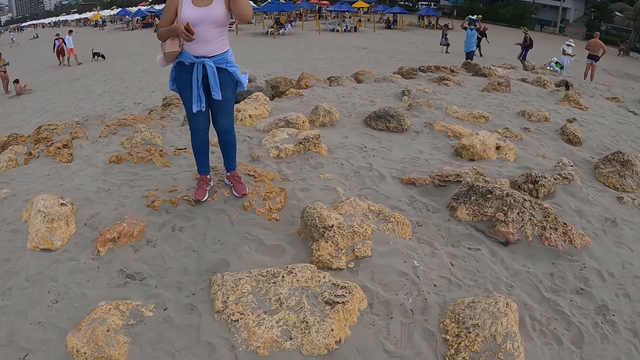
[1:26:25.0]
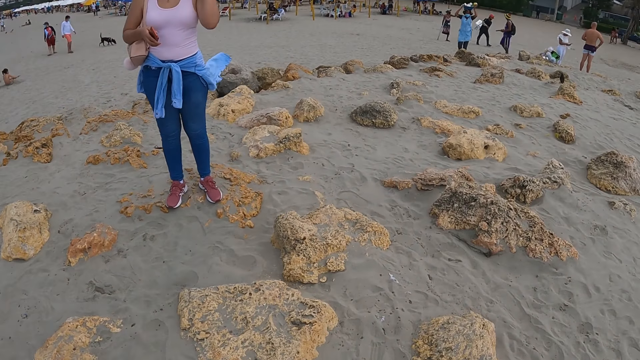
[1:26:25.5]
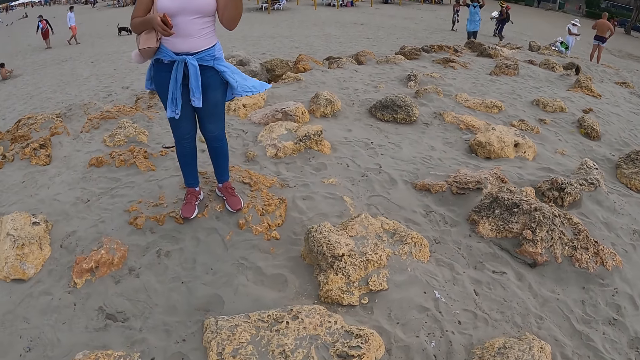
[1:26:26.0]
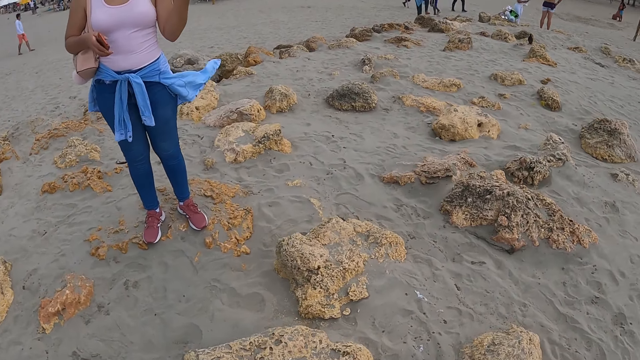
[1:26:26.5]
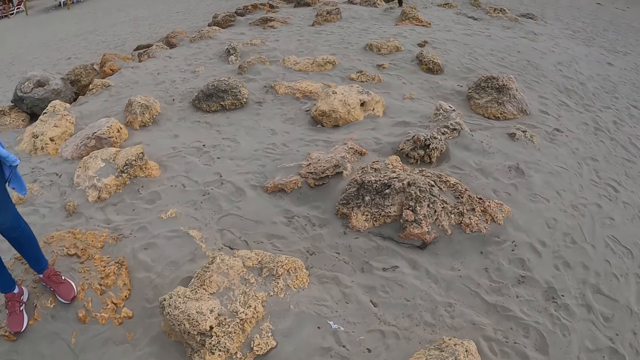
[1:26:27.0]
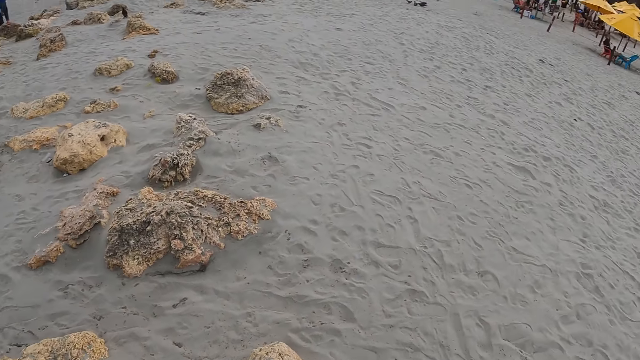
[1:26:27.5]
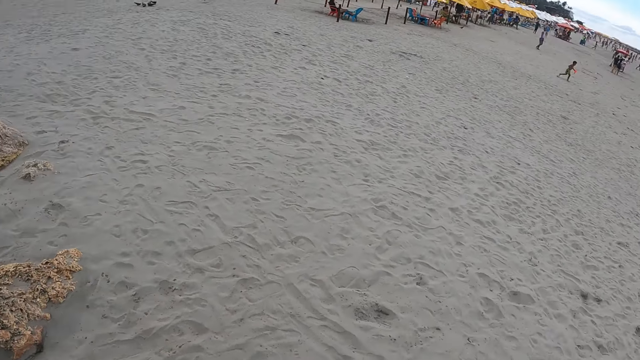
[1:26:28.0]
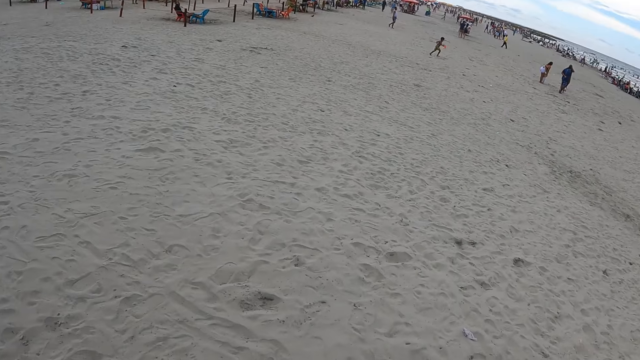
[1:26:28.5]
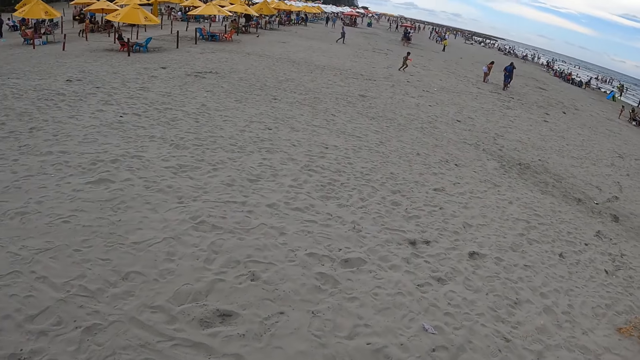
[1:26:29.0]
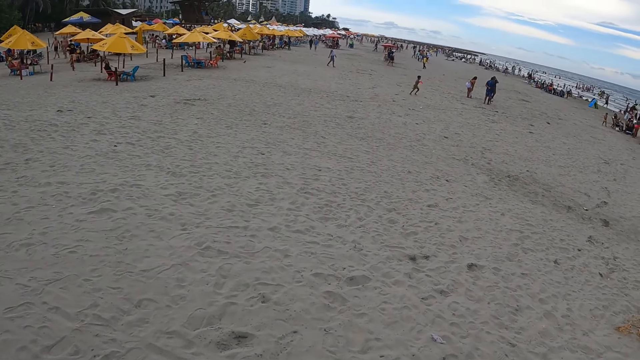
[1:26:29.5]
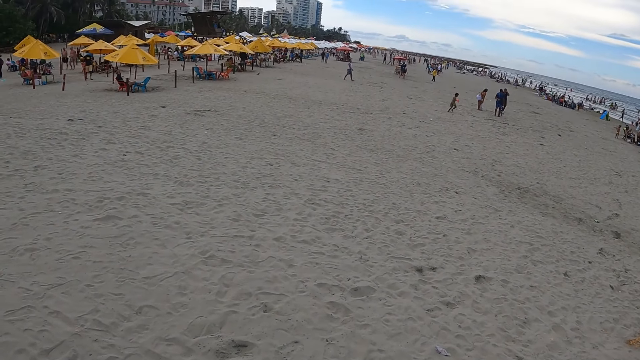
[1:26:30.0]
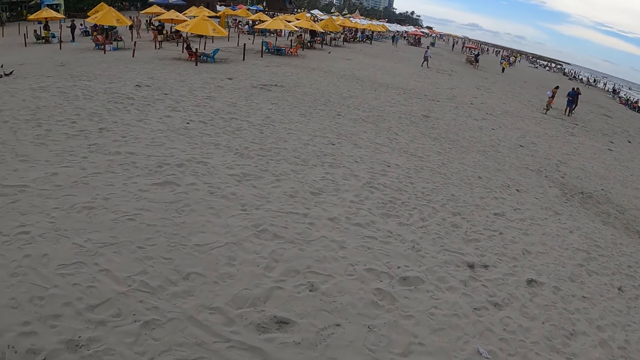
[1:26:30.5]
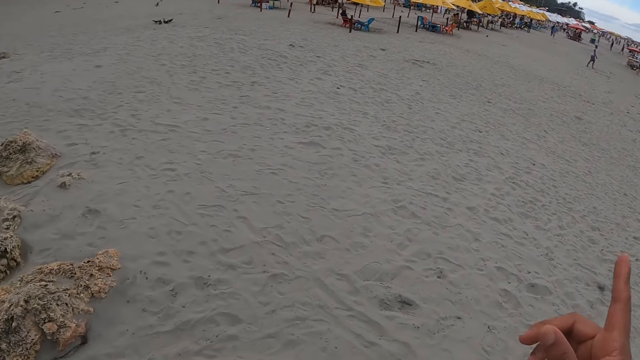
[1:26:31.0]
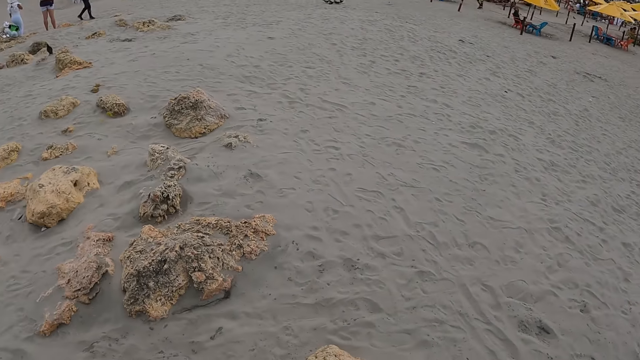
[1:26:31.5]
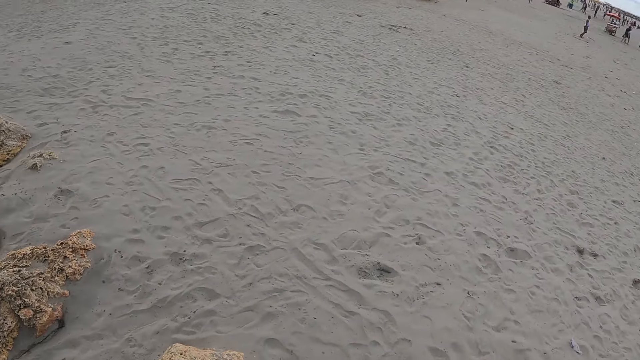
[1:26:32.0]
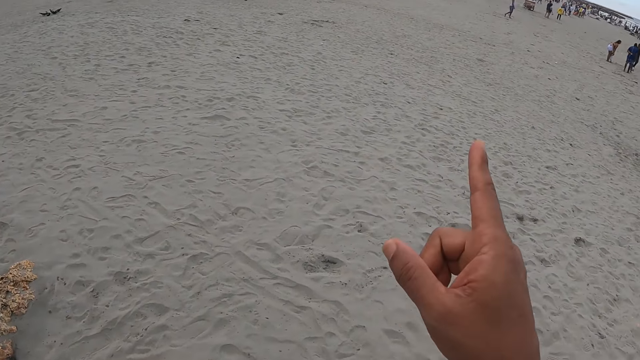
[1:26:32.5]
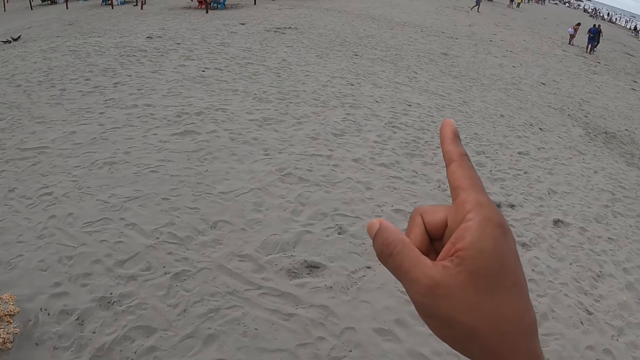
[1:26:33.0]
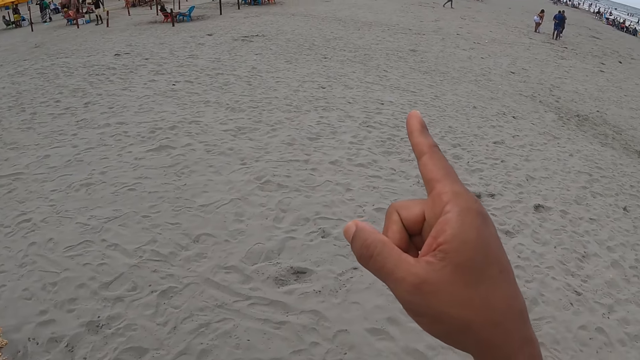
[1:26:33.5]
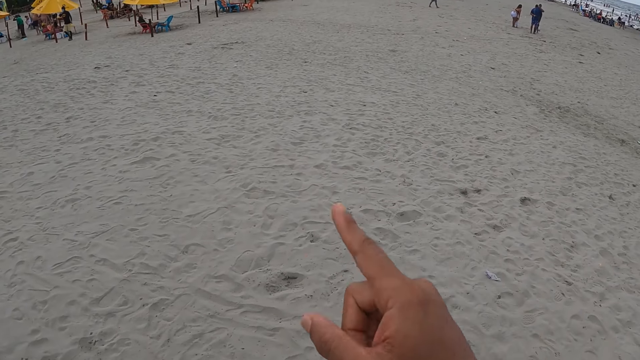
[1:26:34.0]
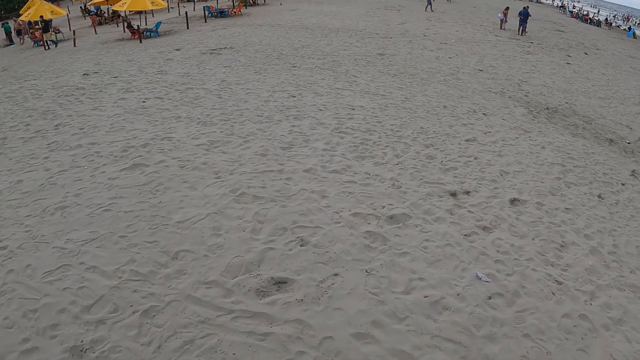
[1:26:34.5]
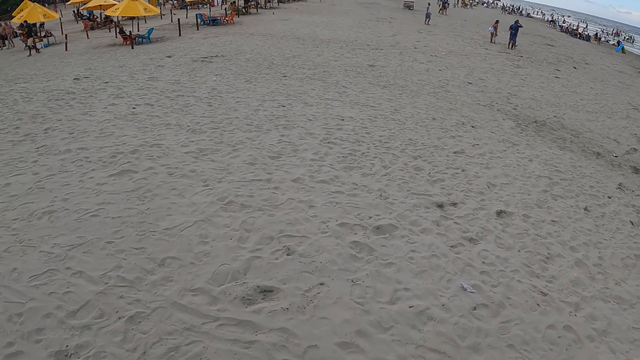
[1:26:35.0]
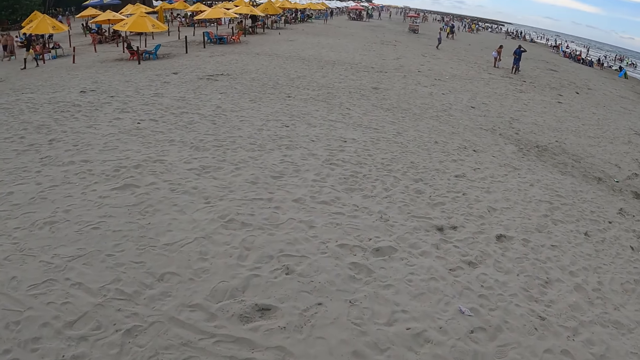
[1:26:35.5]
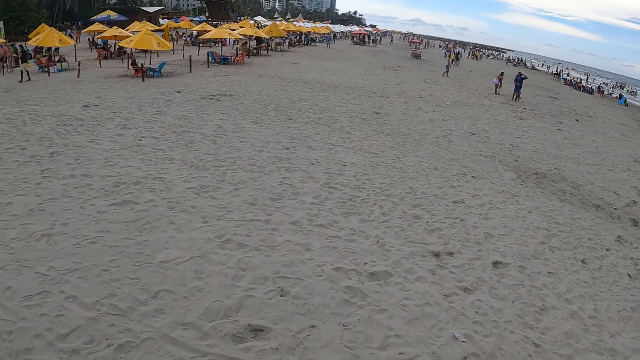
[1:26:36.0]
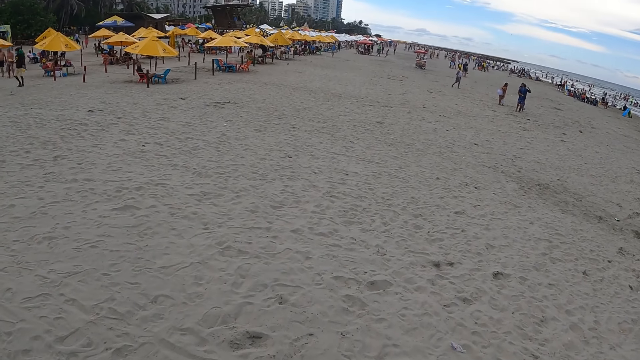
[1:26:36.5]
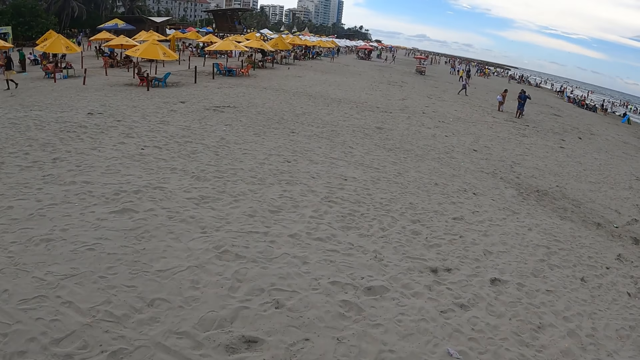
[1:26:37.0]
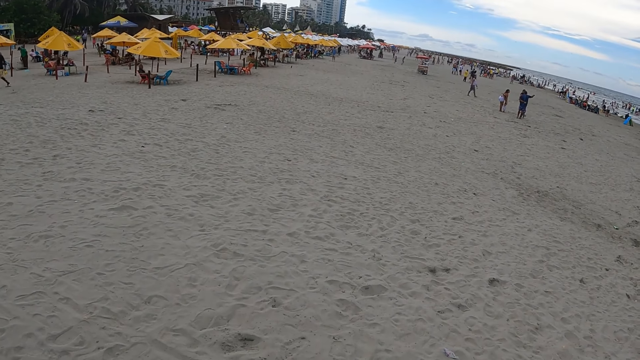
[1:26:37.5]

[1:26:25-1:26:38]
The camera wearer looks around the beach. They point at the beach with the finger. They look around.

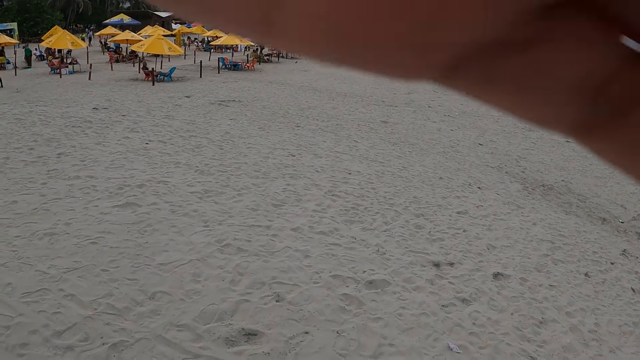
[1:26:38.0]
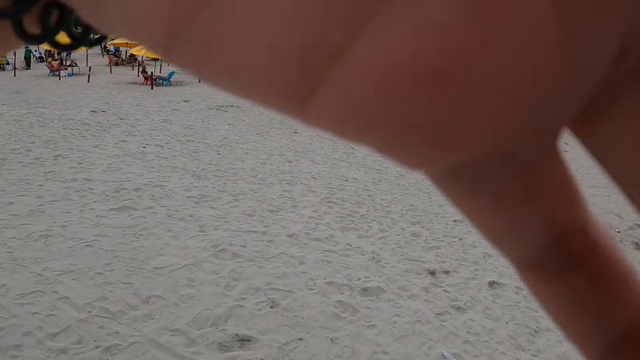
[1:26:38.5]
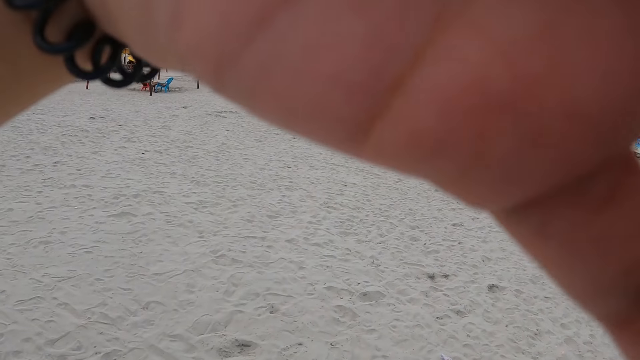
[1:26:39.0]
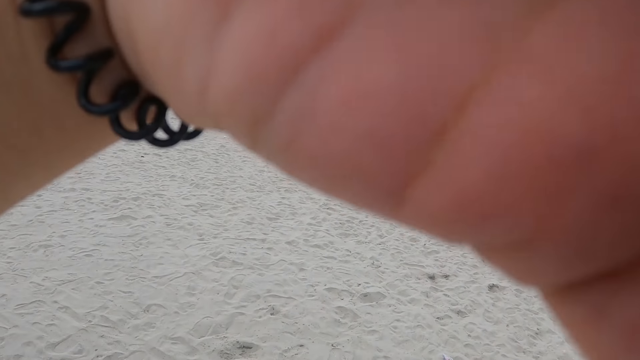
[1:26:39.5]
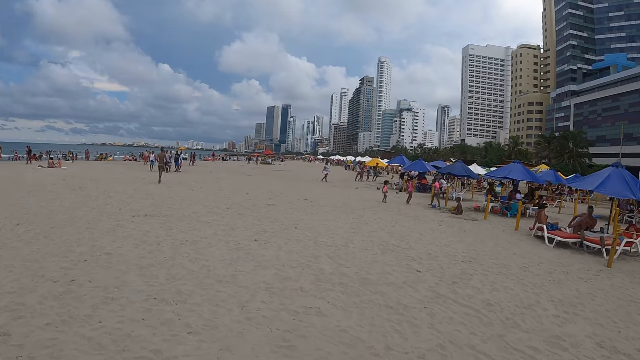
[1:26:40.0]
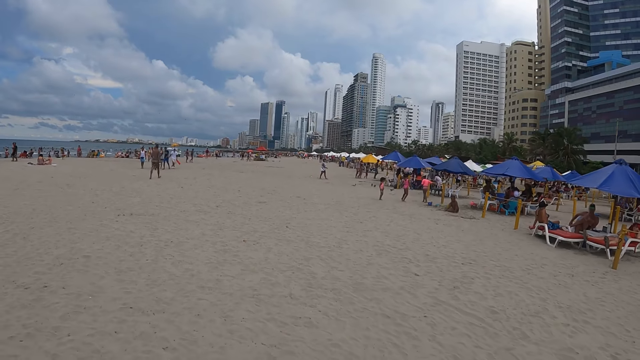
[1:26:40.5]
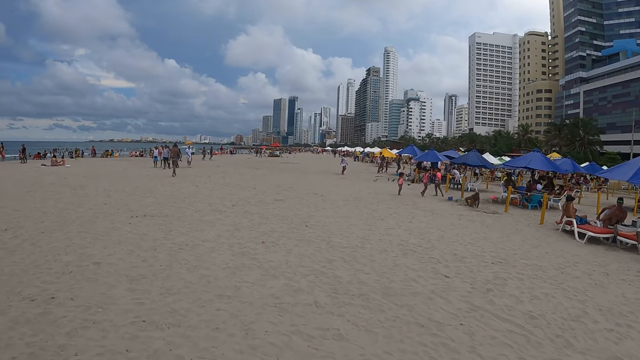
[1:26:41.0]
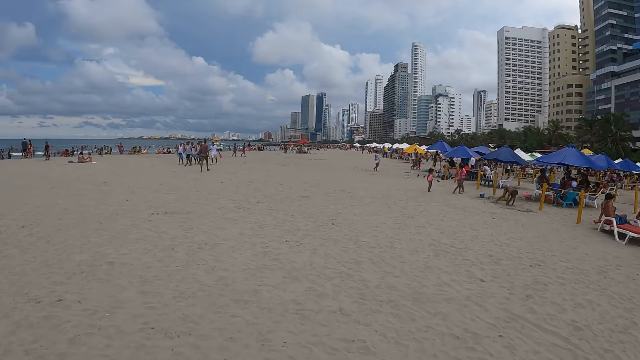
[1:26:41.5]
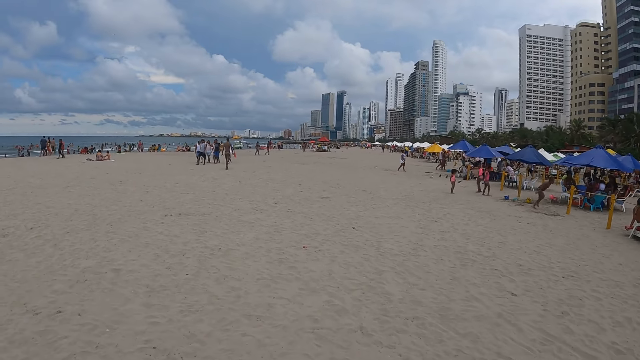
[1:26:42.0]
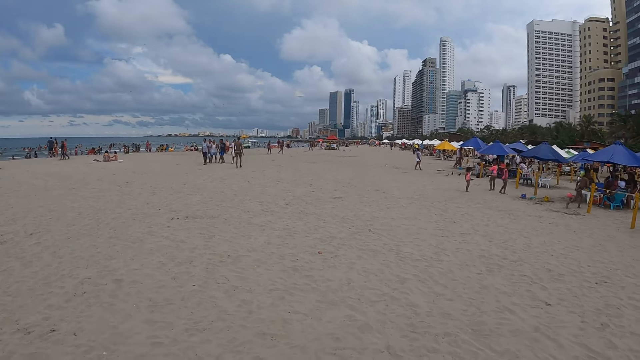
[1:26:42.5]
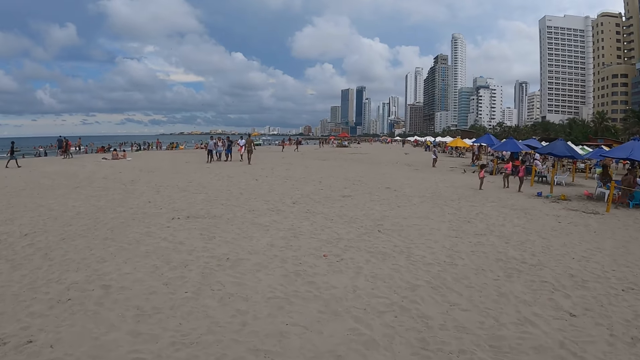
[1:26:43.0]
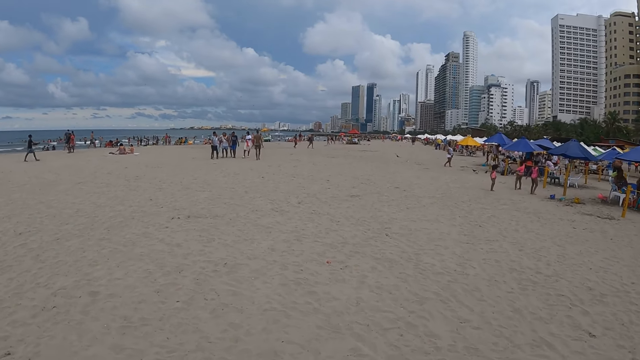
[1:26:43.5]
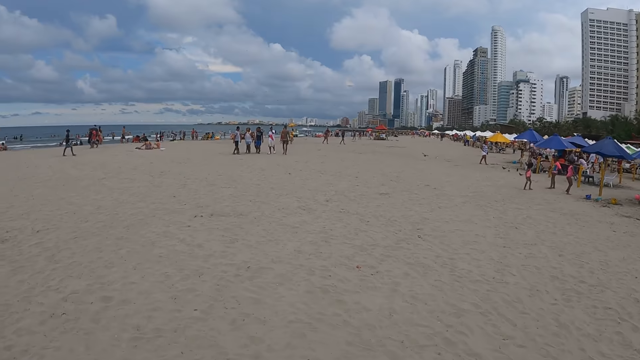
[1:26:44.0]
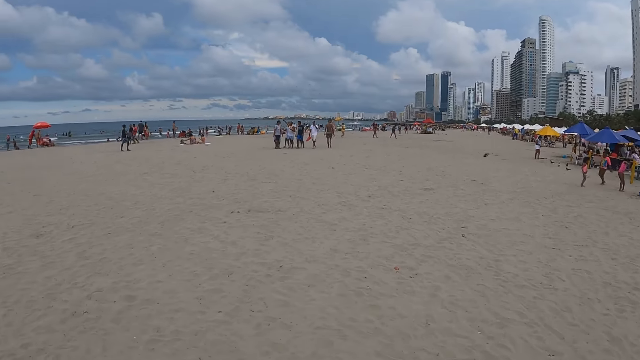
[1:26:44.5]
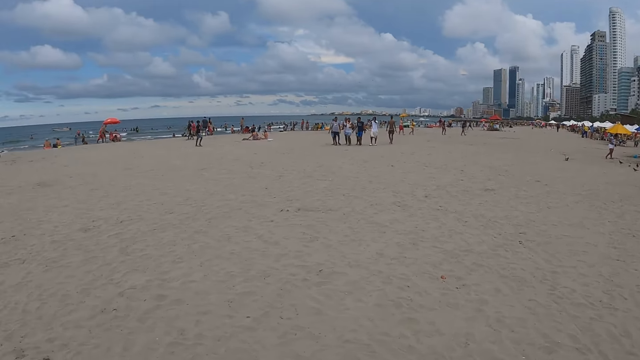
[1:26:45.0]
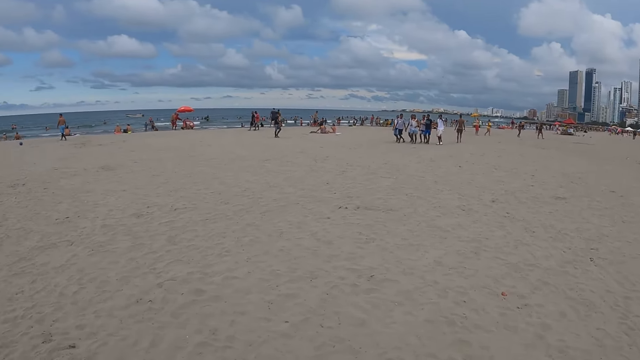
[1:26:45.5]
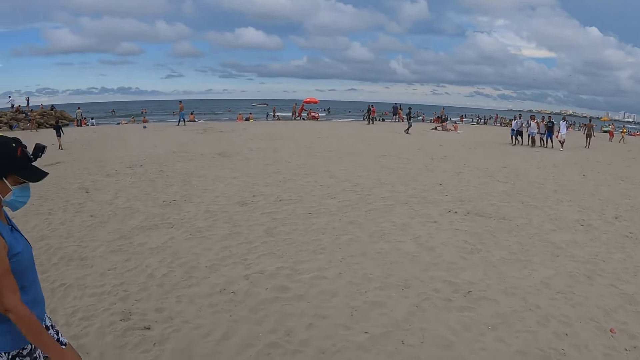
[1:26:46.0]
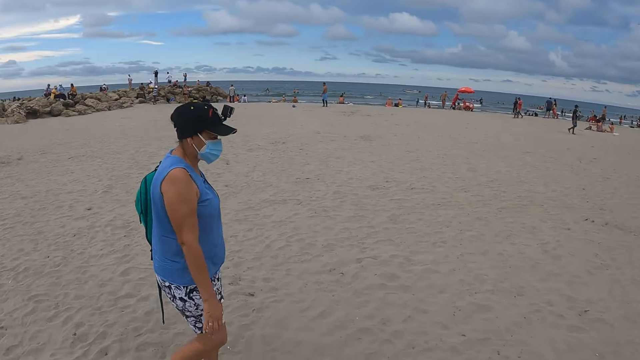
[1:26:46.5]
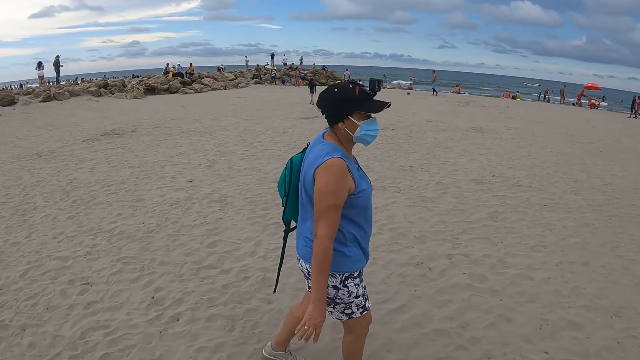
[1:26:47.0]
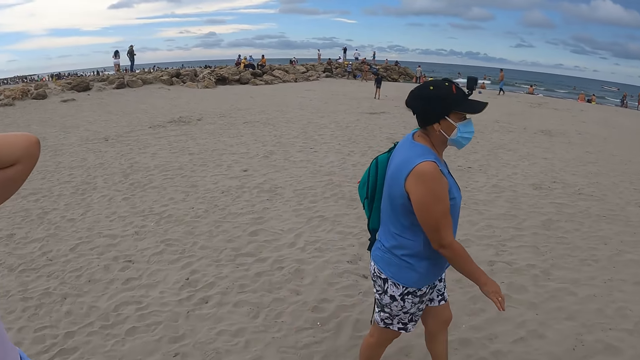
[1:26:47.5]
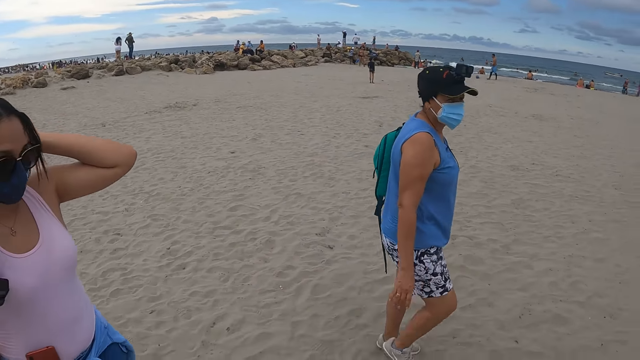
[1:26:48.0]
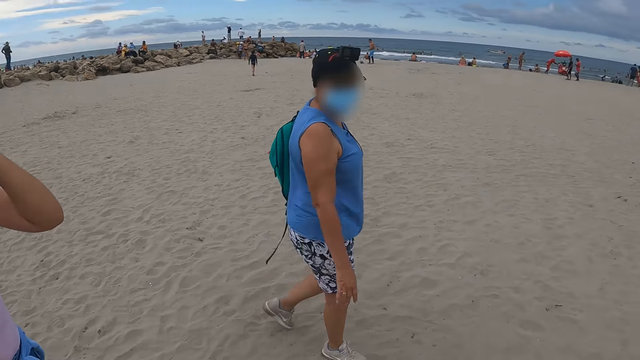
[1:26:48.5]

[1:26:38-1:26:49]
The camera wearer adjusts the camera. They walk on the beach. They look around the beach.
